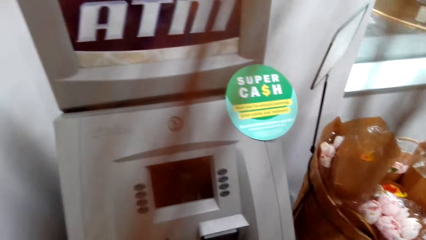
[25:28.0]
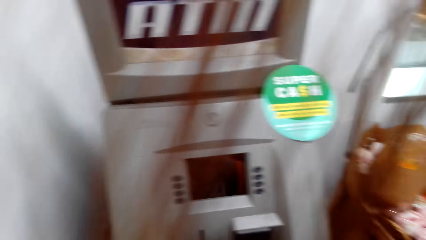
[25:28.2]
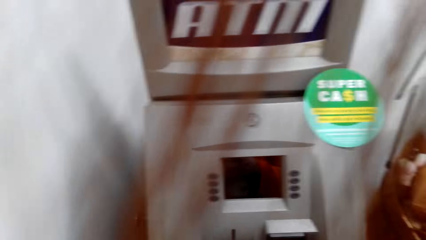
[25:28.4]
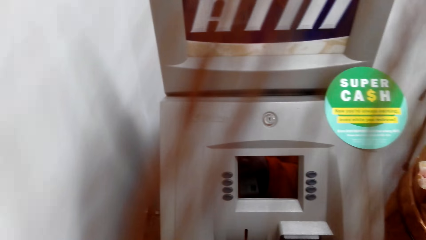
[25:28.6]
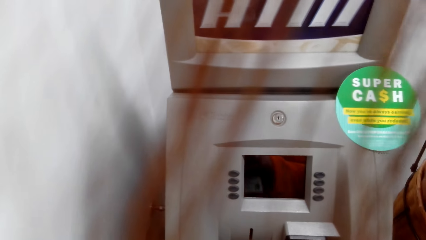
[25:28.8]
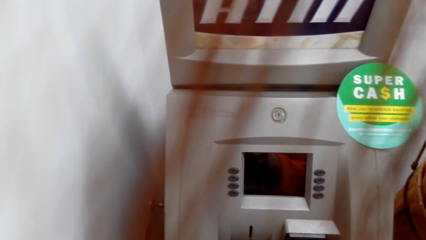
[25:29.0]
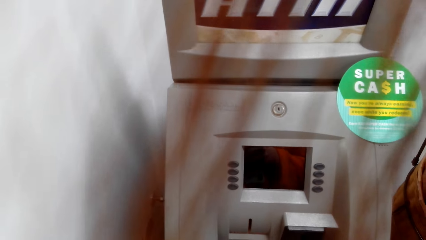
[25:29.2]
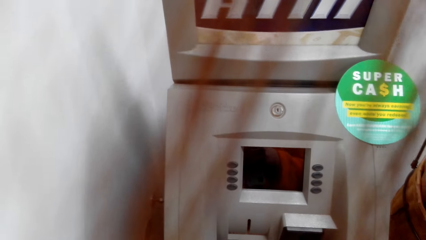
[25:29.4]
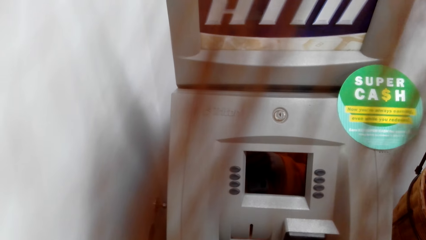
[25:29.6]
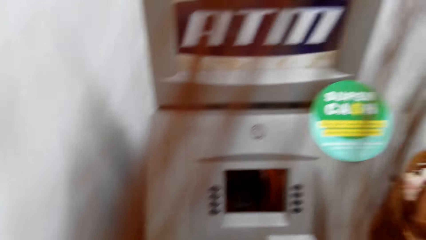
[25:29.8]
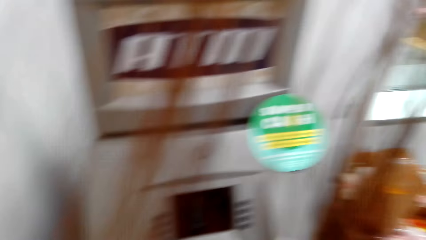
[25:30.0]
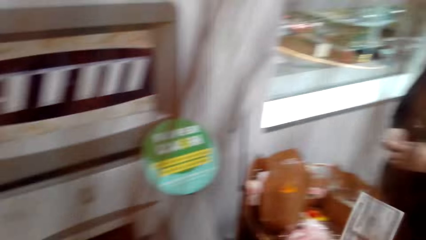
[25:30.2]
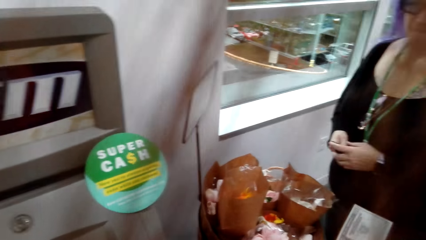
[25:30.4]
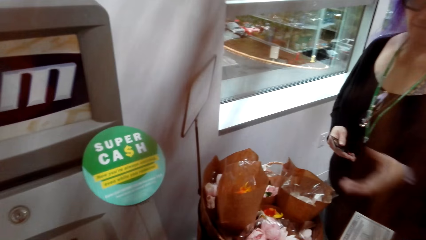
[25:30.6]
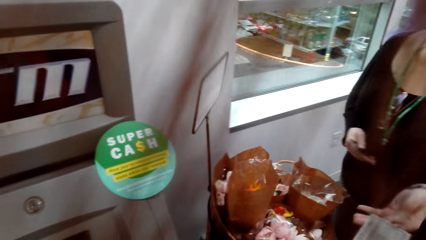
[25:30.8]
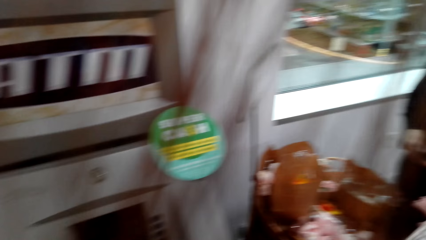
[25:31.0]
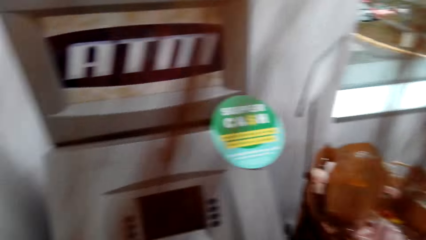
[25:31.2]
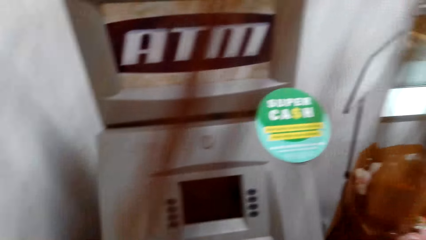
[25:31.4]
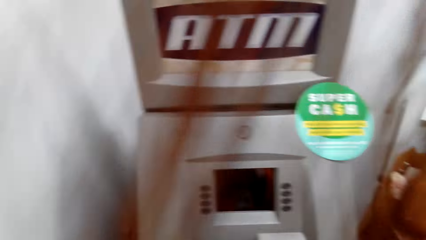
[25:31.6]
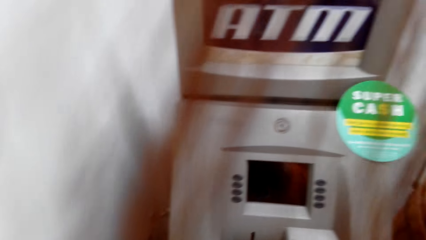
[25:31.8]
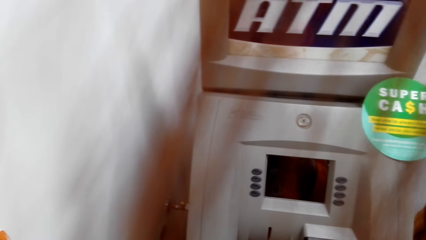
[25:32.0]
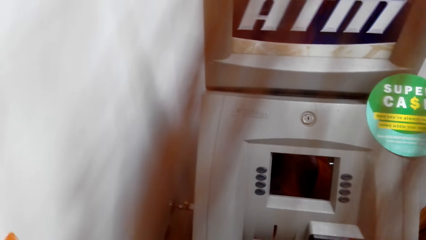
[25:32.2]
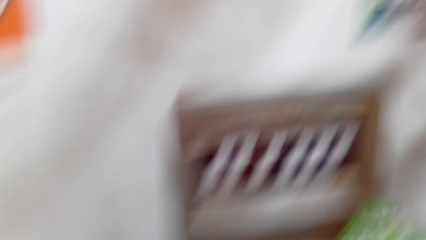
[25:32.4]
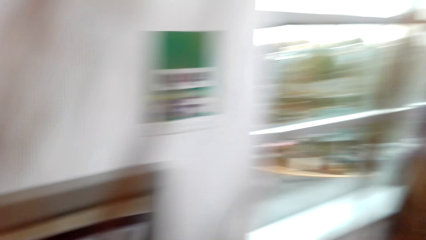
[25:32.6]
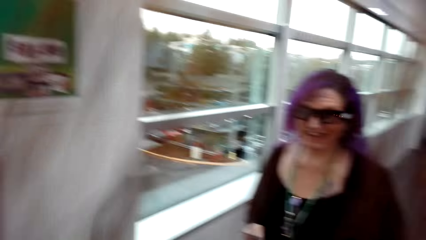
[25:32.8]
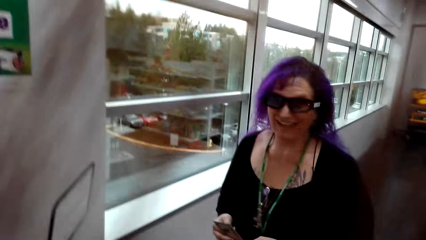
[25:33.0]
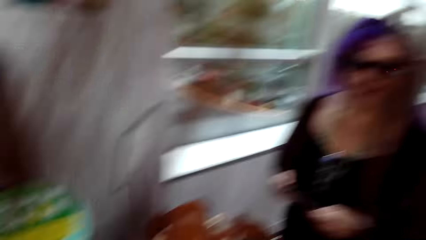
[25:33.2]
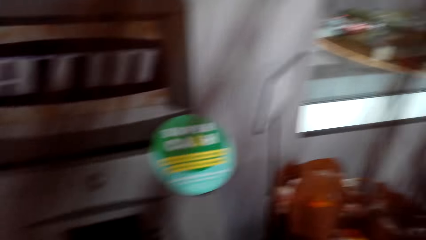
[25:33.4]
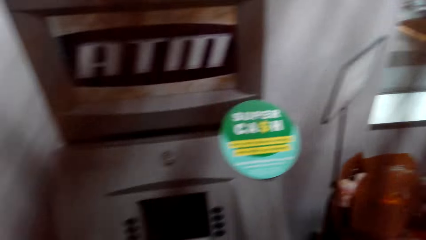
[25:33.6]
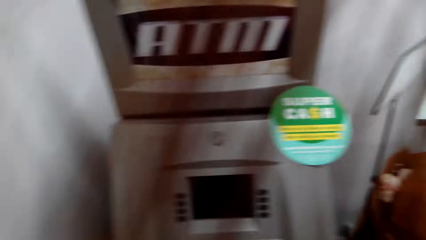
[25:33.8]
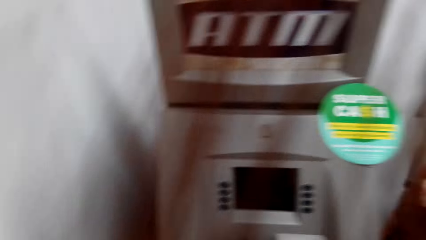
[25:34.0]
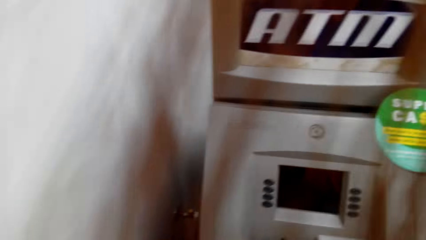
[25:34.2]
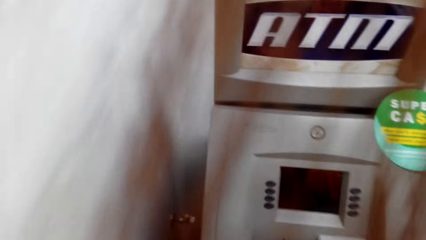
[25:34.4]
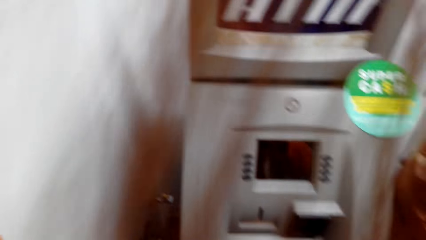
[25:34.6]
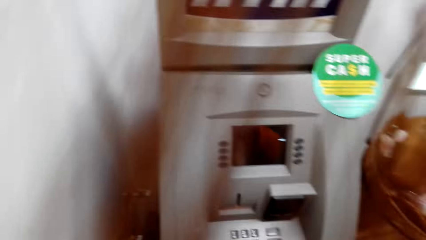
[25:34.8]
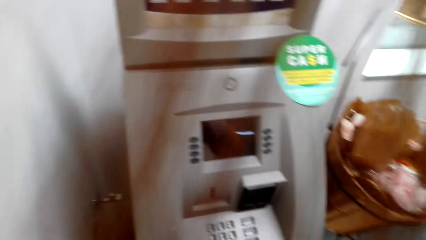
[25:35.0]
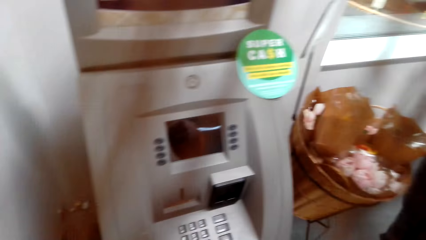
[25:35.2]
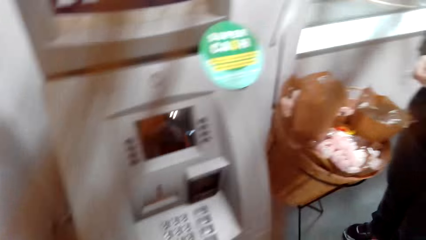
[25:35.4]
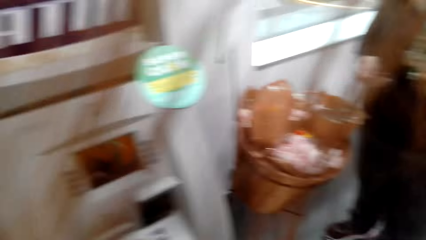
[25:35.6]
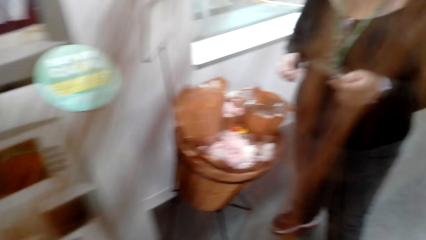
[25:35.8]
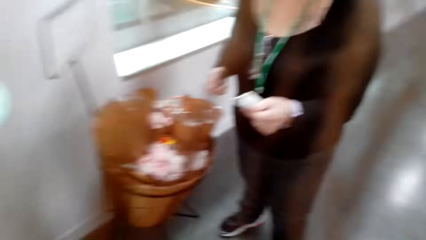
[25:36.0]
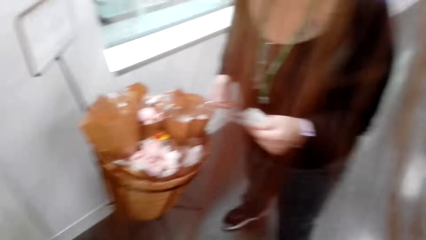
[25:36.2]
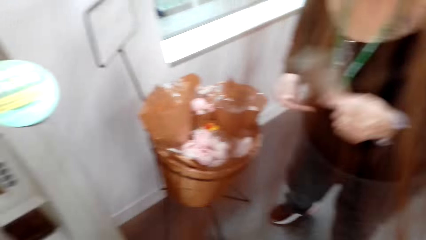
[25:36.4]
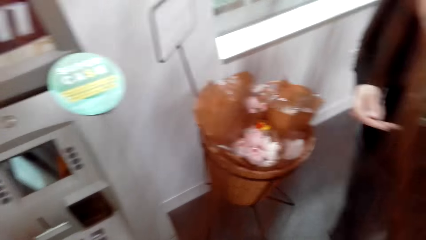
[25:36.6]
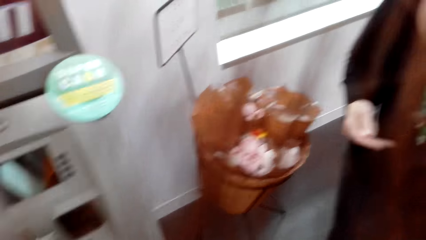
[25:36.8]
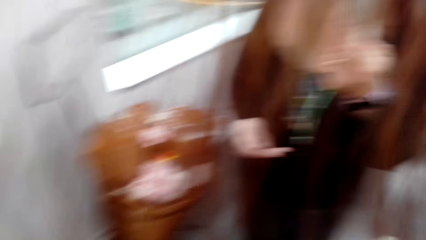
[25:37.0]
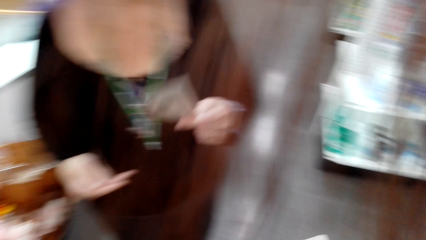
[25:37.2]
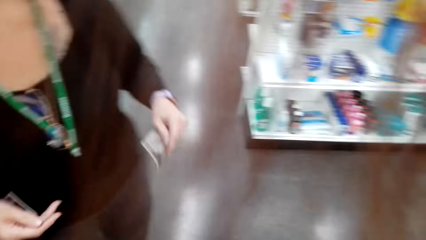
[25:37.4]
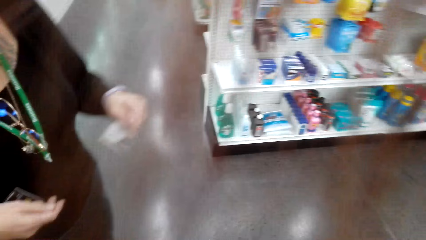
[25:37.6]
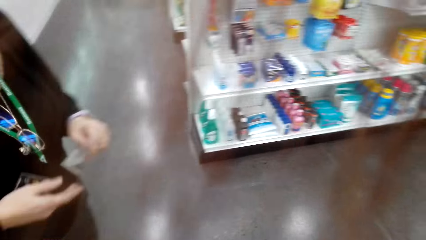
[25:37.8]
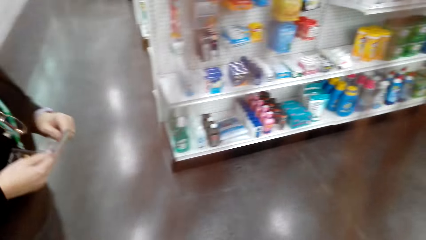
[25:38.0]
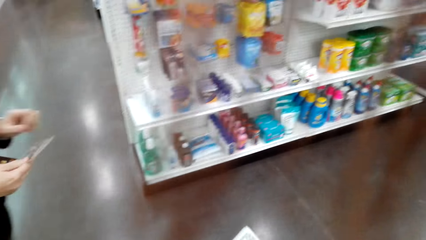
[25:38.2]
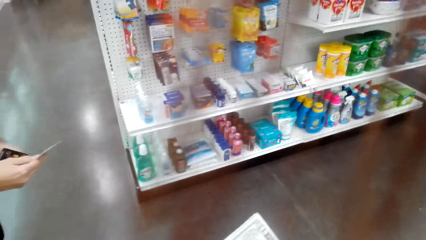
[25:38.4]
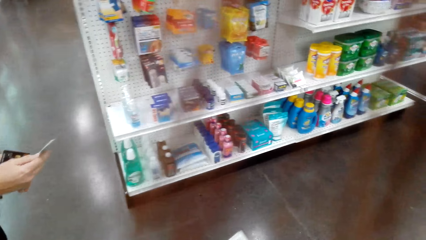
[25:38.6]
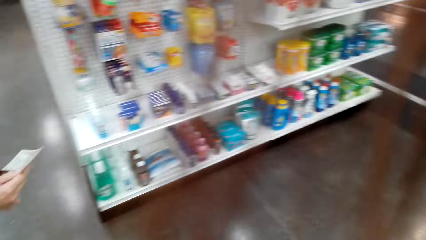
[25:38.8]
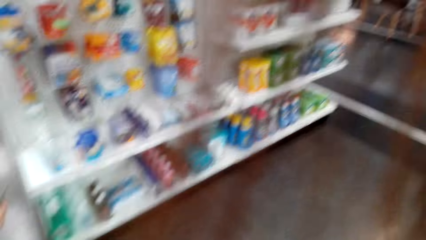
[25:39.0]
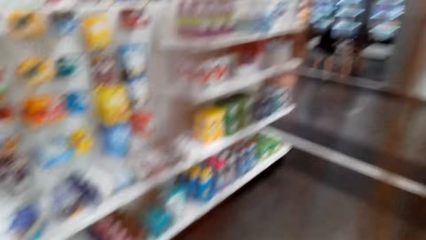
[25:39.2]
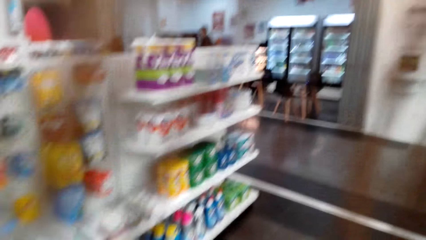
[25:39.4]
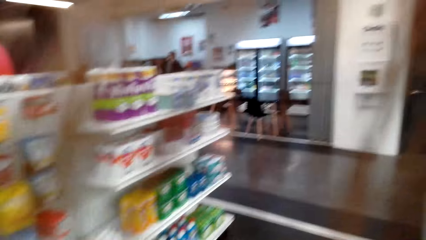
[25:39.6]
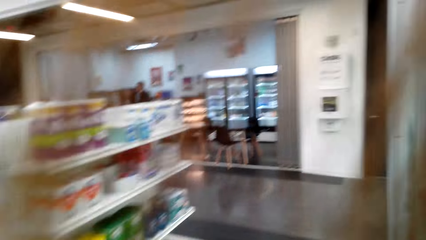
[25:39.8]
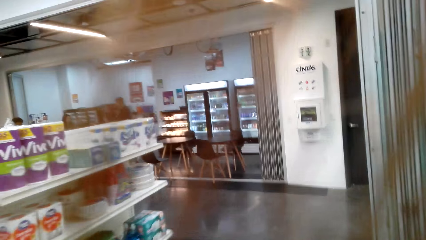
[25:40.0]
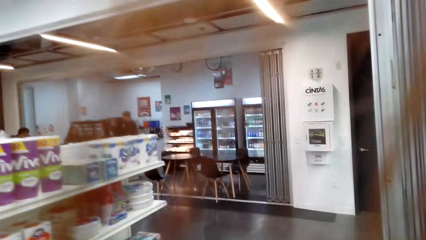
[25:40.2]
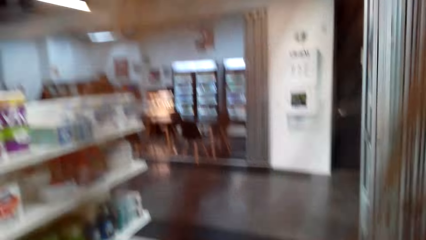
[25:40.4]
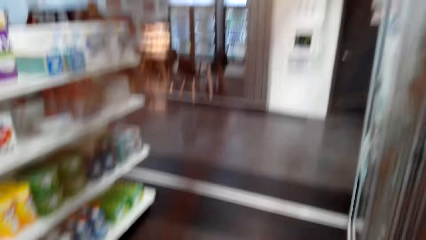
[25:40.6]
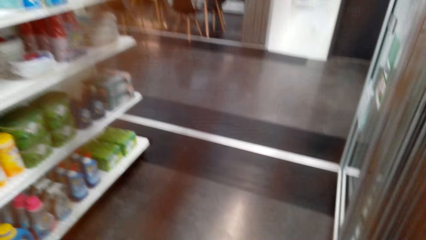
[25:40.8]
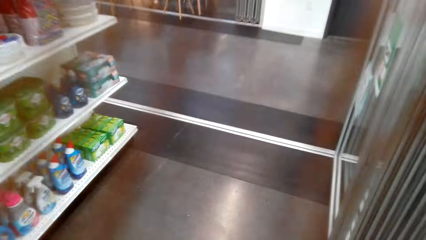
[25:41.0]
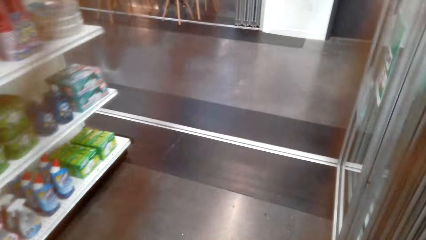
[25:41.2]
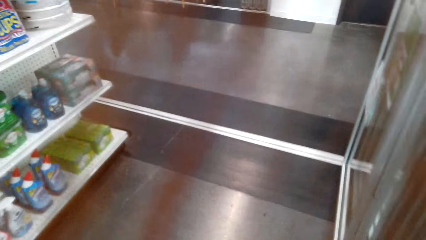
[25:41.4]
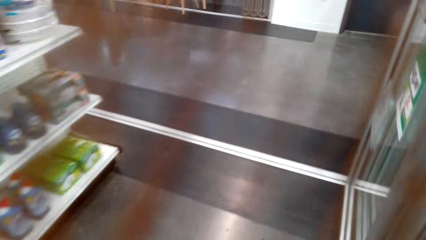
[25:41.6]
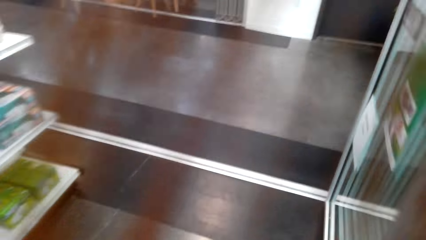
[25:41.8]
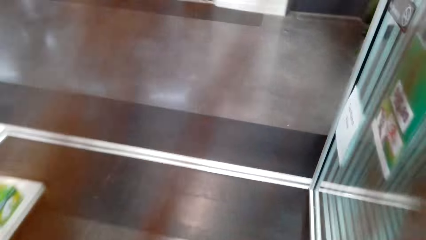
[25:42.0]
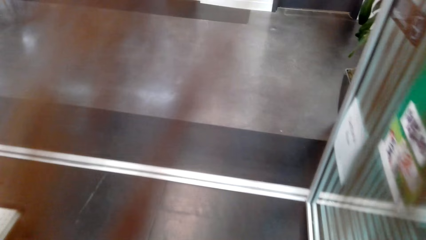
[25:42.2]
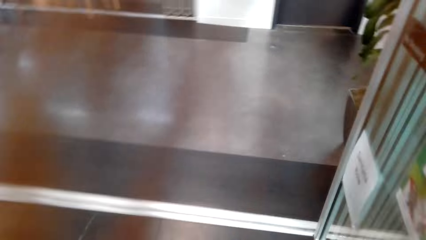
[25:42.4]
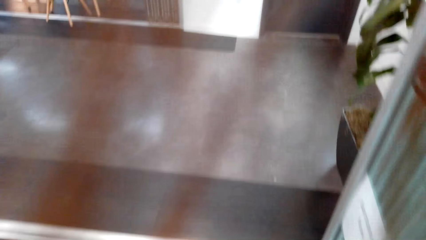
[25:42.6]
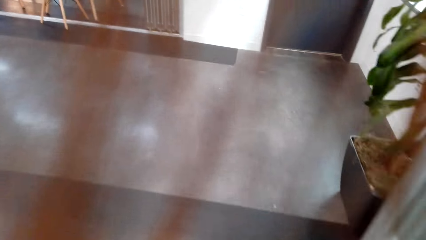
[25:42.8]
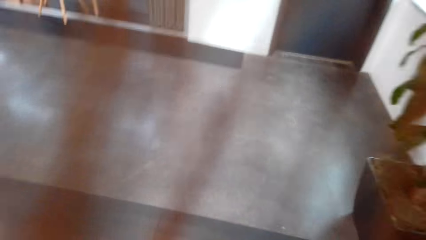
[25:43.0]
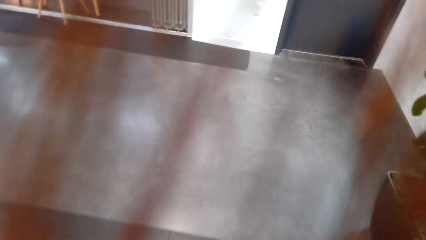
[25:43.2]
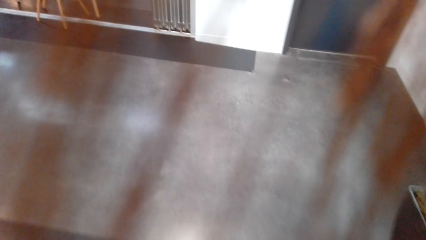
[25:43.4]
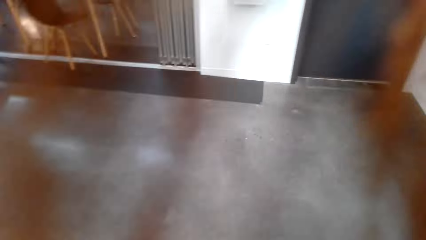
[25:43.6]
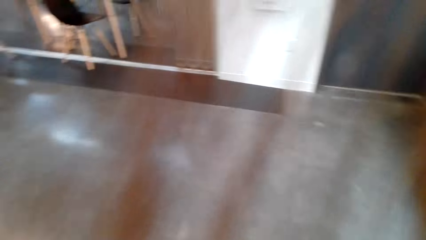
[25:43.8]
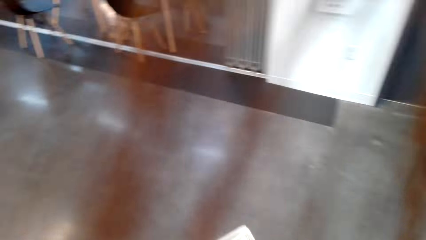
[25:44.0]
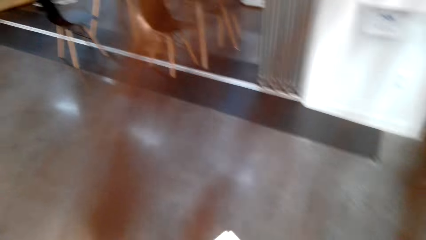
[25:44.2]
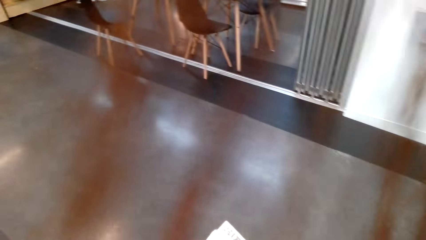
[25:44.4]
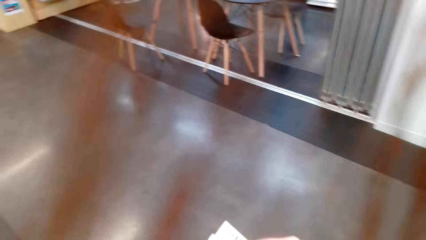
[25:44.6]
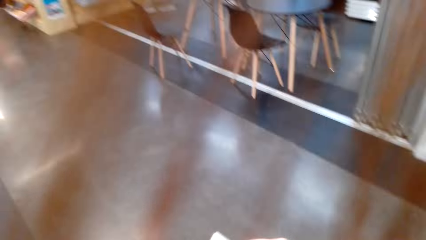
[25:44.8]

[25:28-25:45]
The camera wearer gives a woman cash. They talk to the woman. They walk around the mini mart and walk from the ATM machine. The woman walks from the ATM machine.
